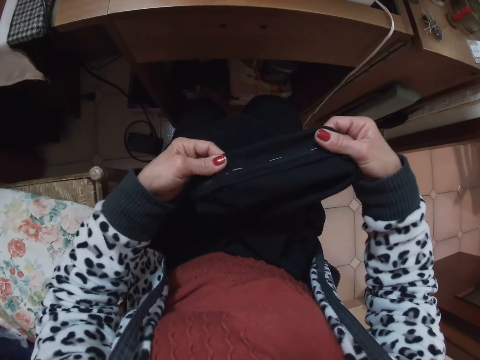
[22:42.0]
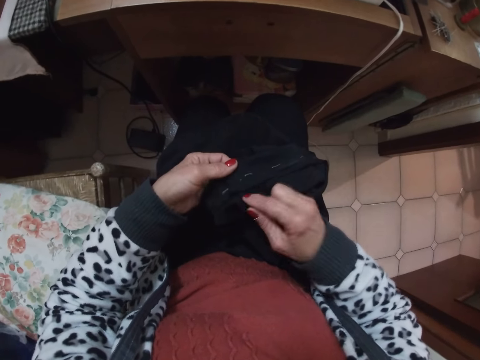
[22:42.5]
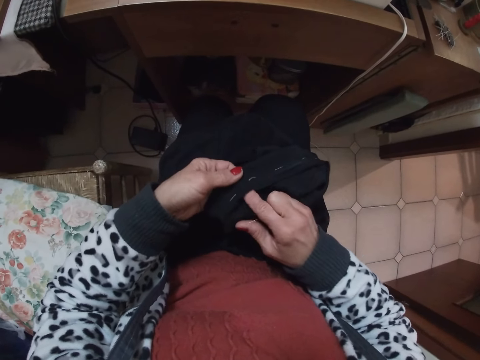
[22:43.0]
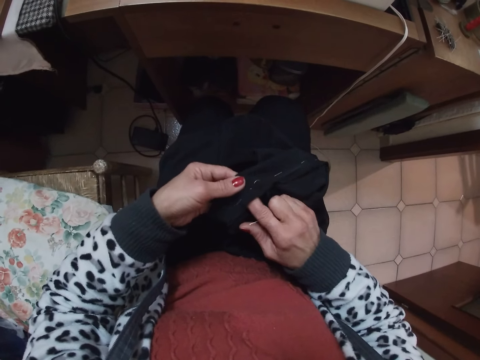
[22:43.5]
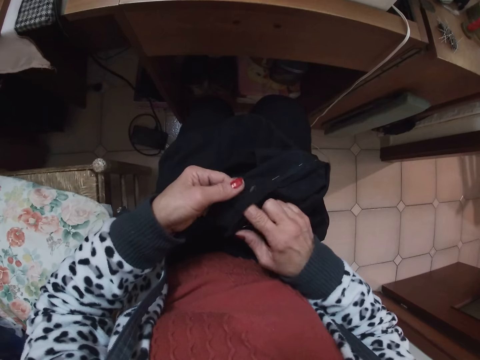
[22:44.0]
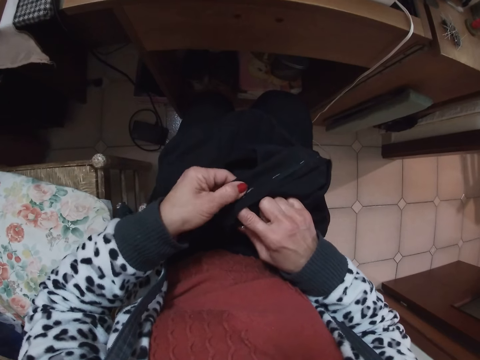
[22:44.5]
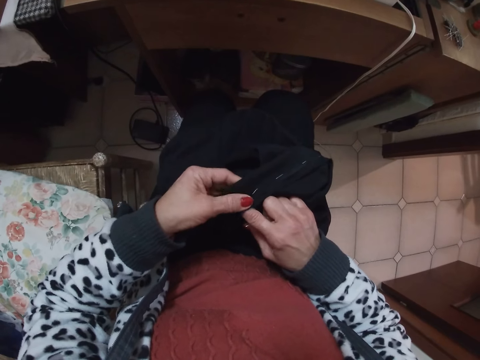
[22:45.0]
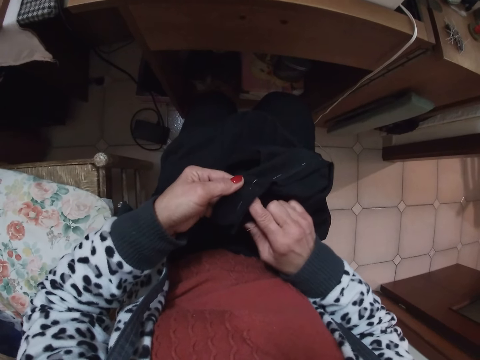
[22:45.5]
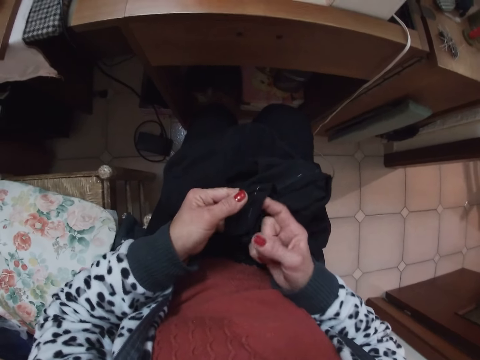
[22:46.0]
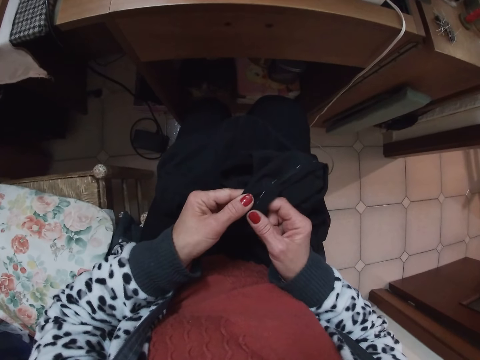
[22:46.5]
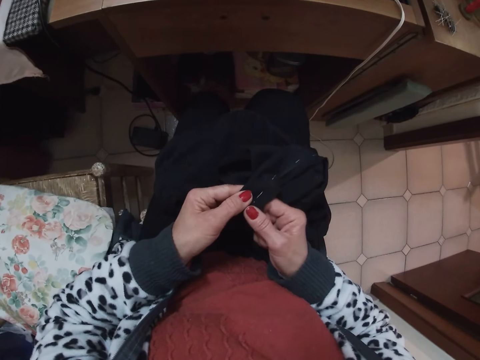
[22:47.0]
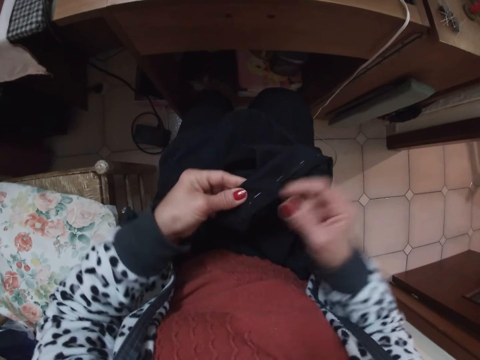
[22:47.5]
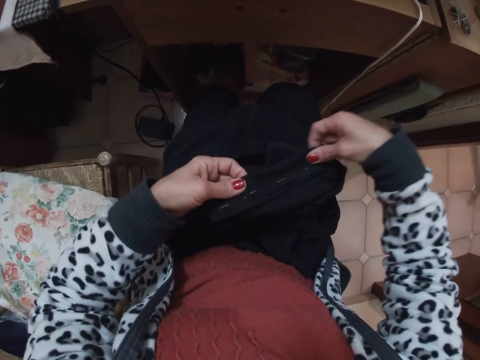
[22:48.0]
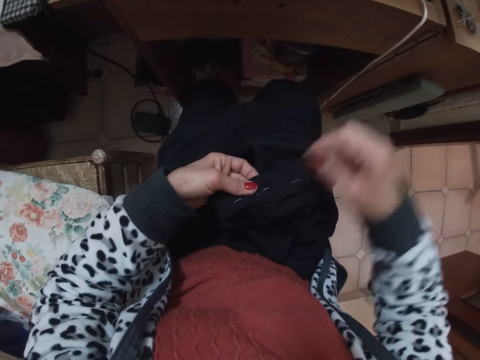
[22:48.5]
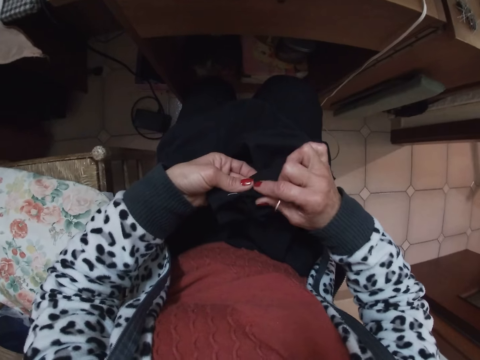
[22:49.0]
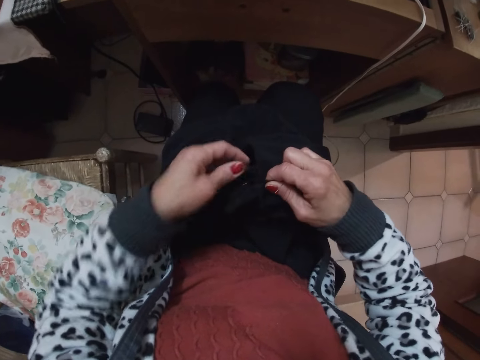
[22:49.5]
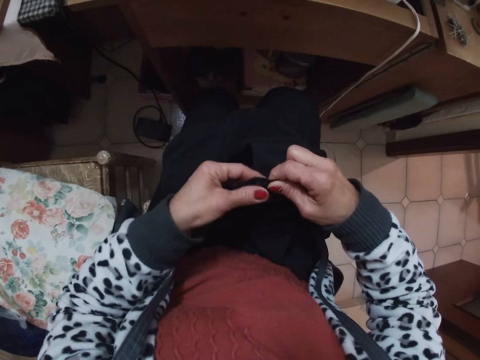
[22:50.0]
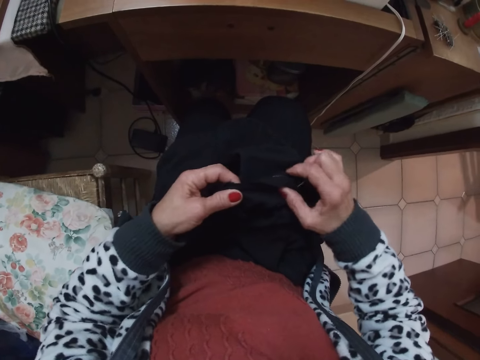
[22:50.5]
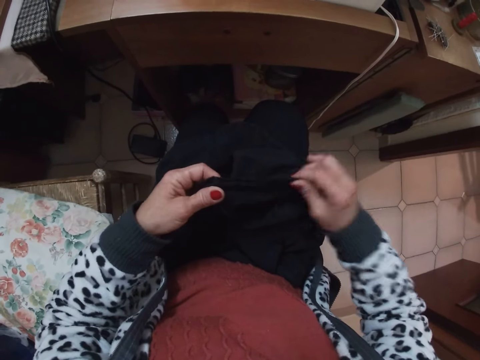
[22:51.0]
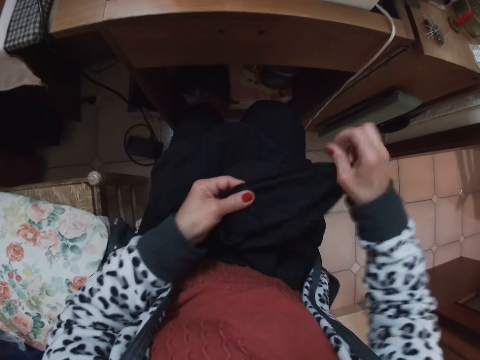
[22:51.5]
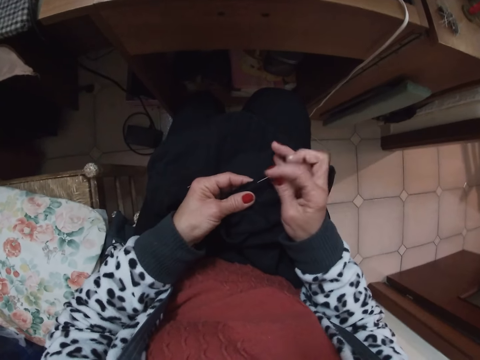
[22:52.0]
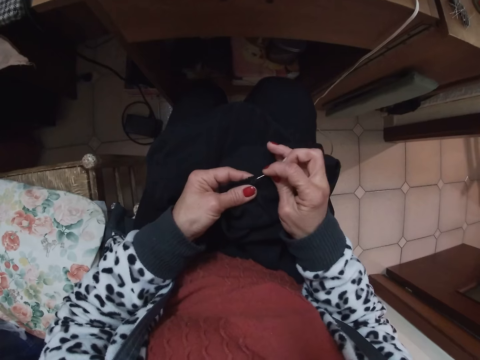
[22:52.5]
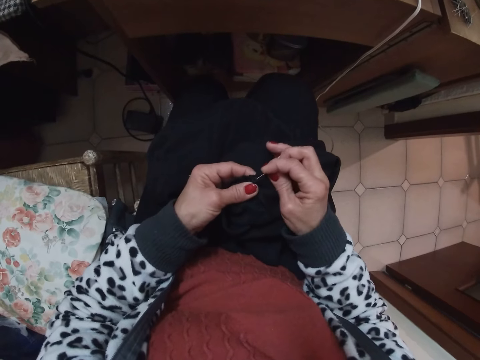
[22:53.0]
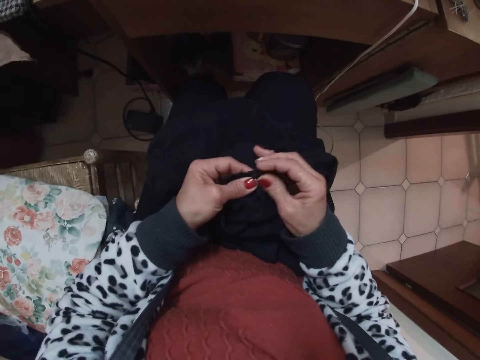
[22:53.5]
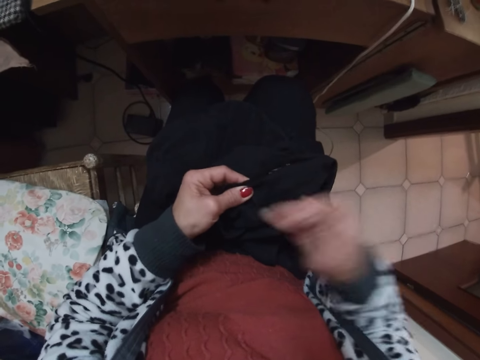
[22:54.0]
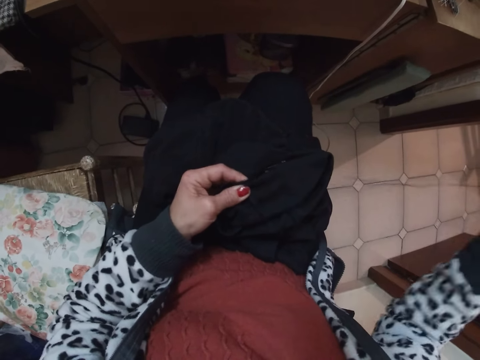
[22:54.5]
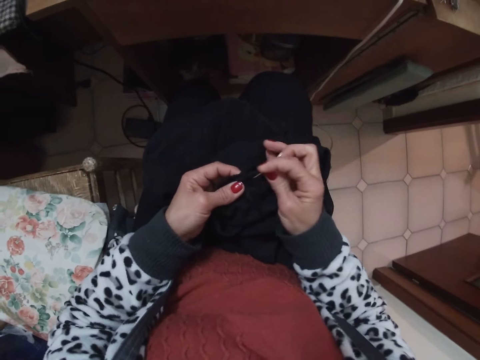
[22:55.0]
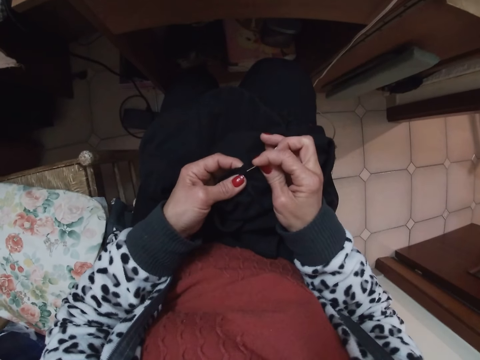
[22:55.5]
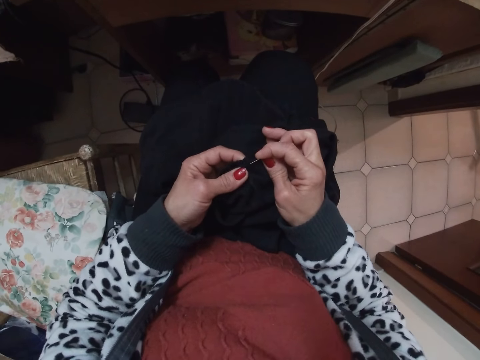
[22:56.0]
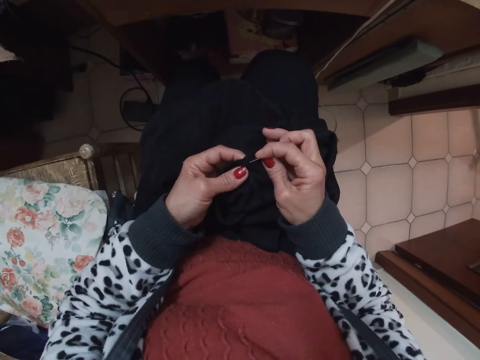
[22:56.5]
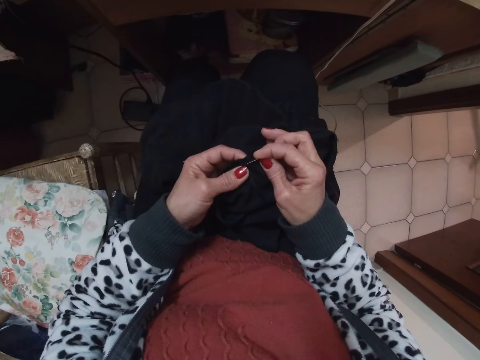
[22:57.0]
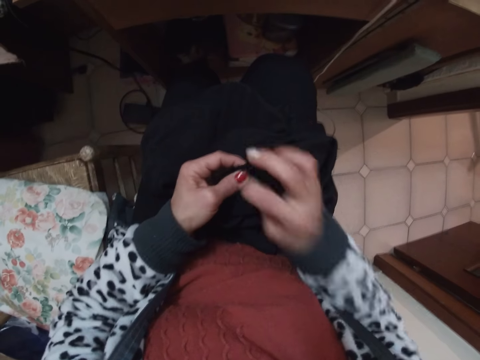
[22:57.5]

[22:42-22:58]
The camera wearer checks on the cloth. She stretches the cloth with her hands. She sews the cloth with the needle in her hand.

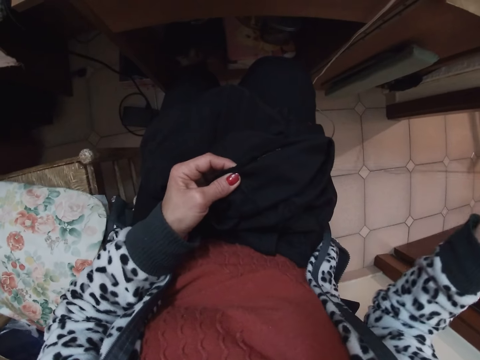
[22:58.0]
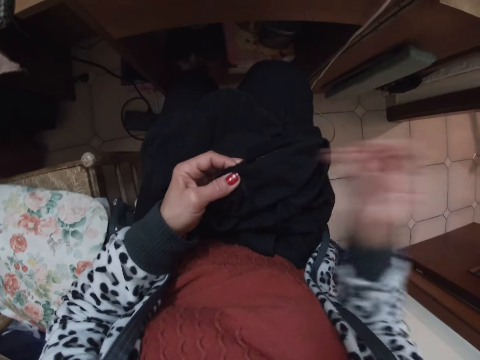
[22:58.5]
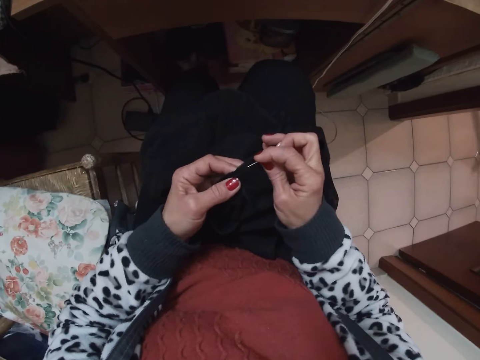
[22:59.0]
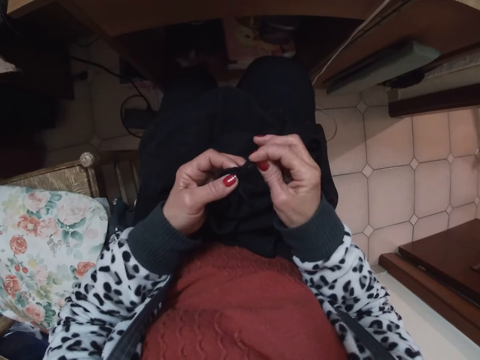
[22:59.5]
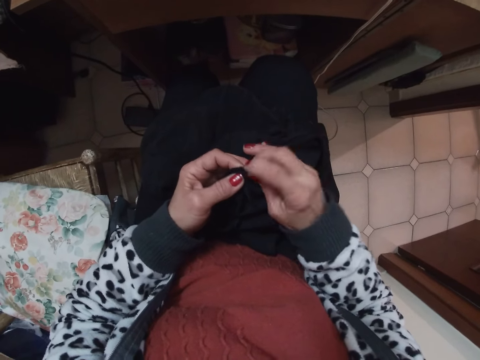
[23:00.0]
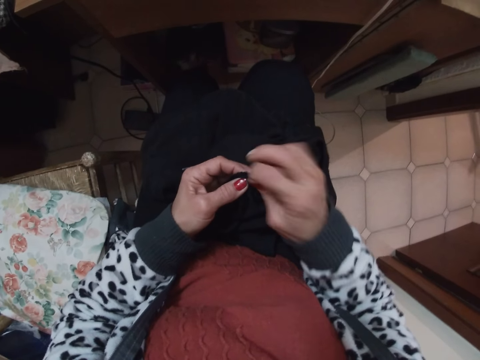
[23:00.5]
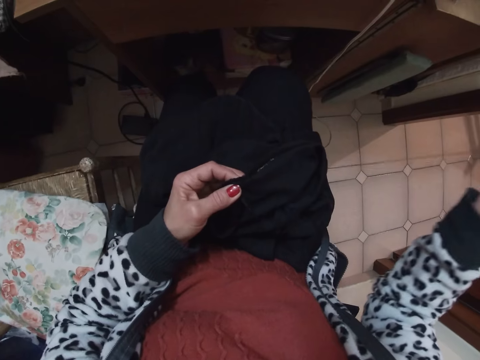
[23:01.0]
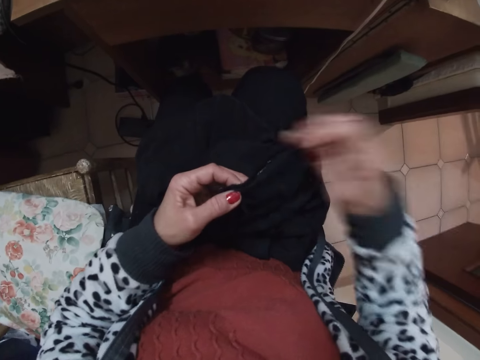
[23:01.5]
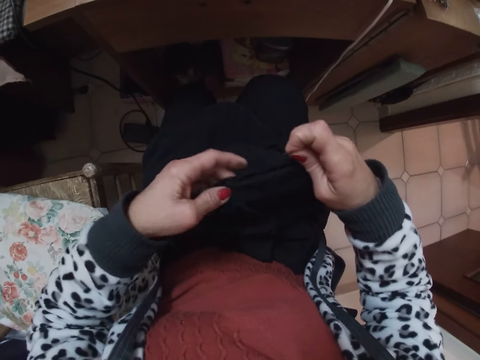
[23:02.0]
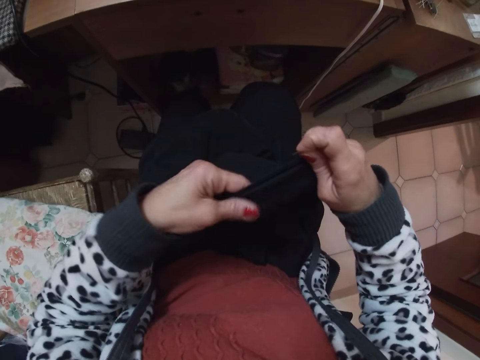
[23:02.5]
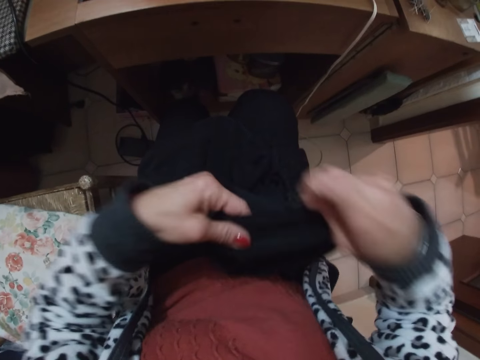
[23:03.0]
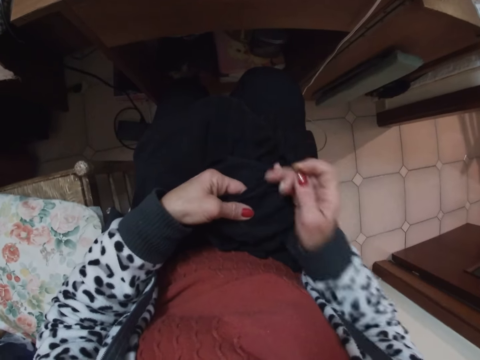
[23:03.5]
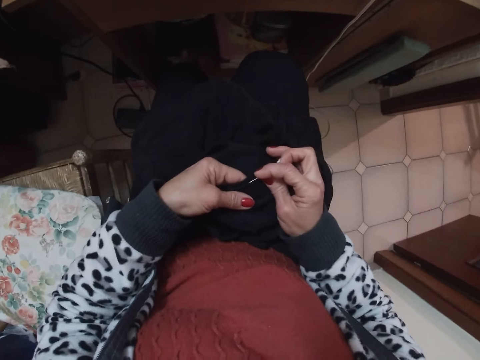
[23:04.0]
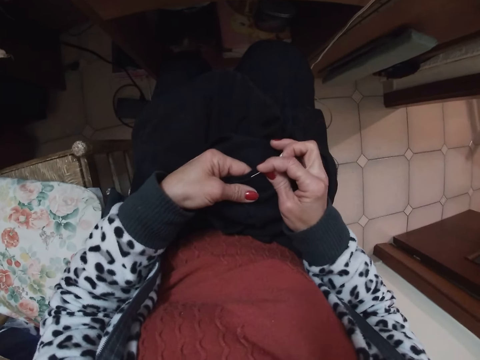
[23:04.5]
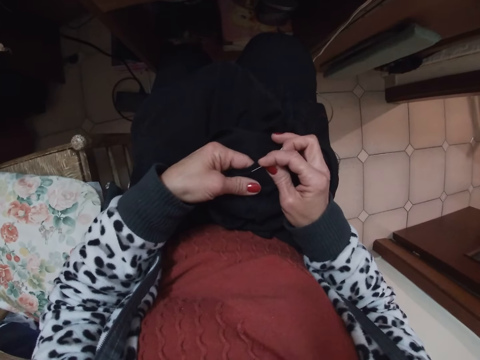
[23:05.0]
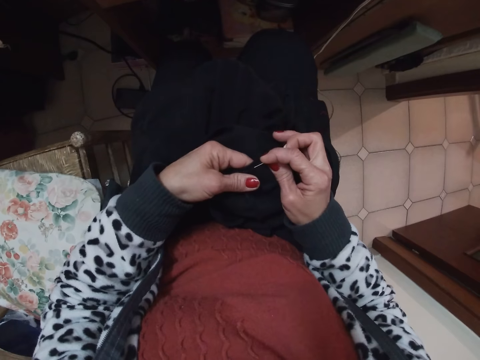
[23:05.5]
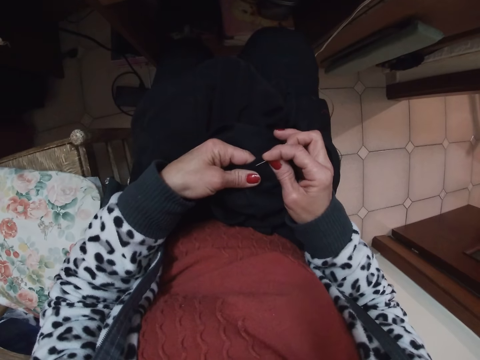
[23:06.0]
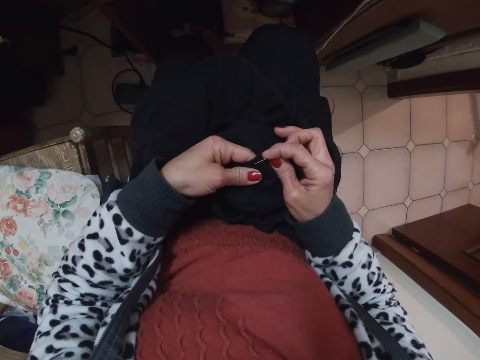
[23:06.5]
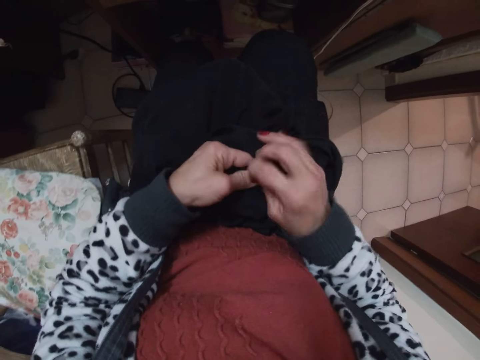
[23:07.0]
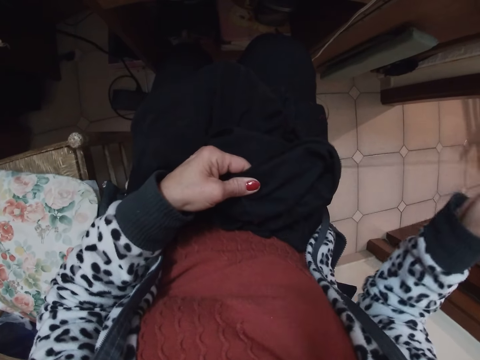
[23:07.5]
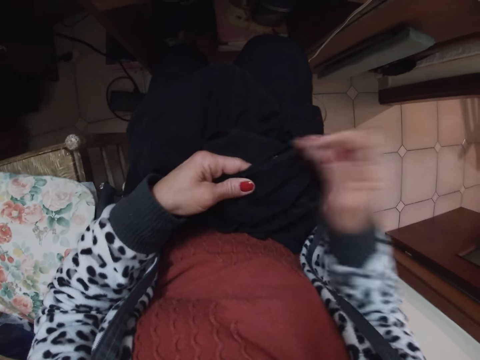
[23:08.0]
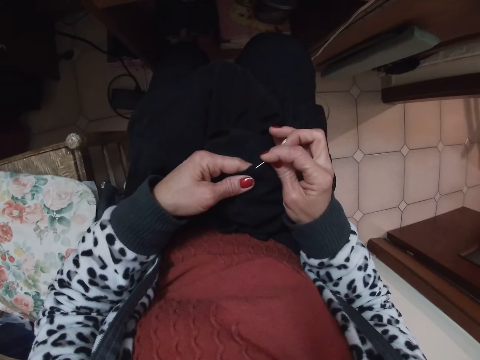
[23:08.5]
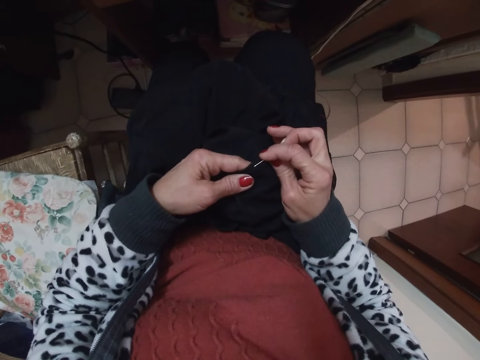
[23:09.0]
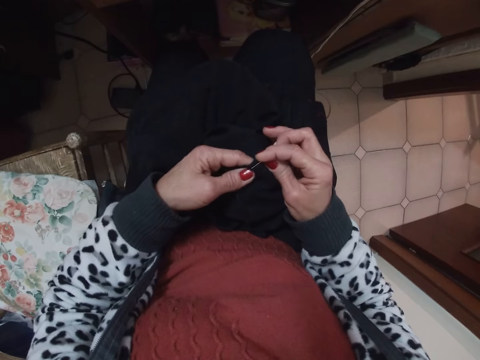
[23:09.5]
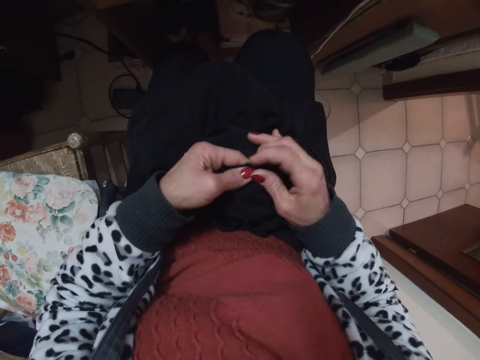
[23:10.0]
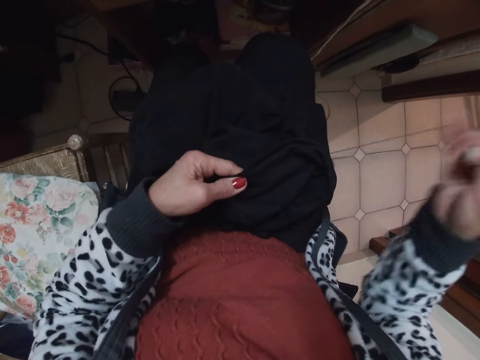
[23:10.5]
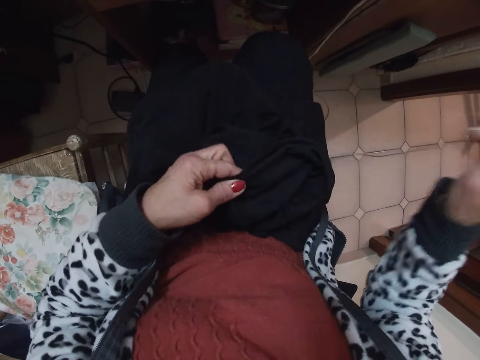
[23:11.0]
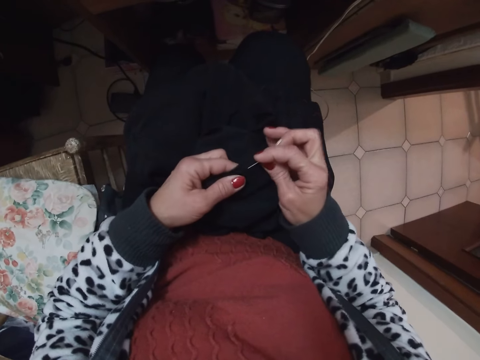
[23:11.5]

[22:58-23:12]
The camera wearer stretches the cloth with her hands. She sews the cloth with the needle in her hand.
